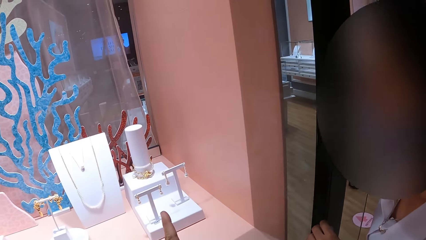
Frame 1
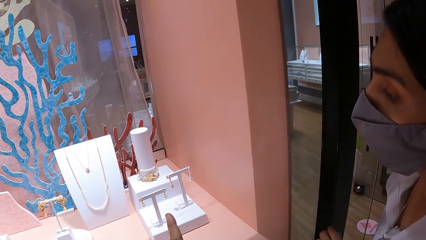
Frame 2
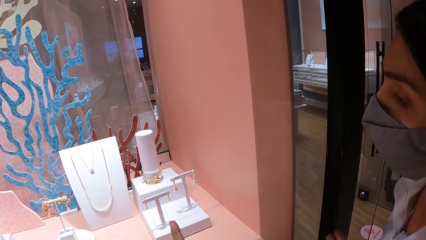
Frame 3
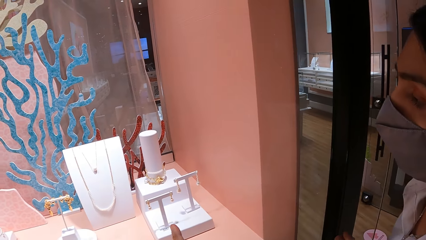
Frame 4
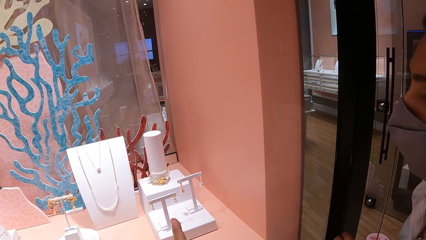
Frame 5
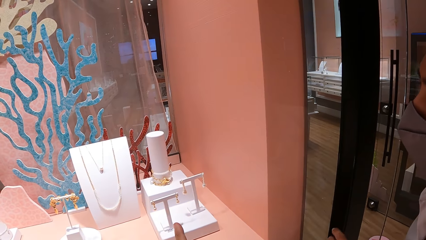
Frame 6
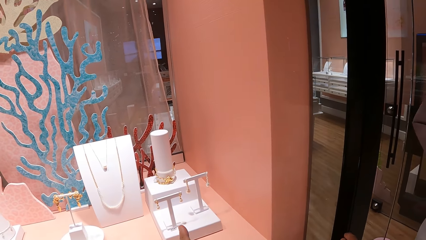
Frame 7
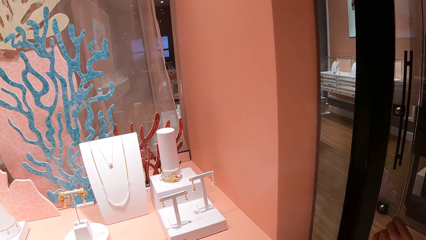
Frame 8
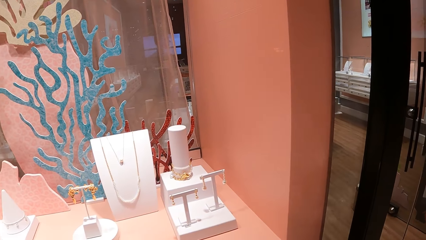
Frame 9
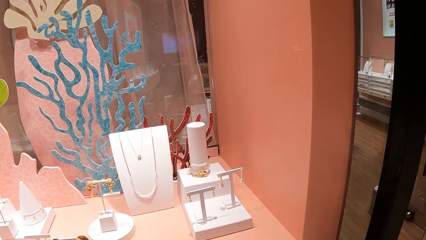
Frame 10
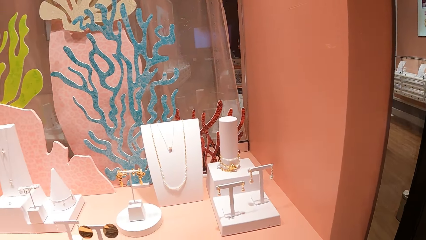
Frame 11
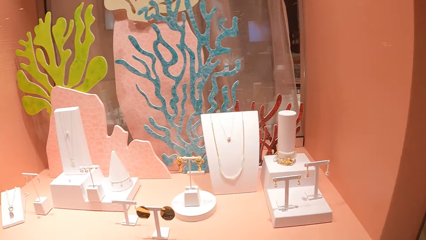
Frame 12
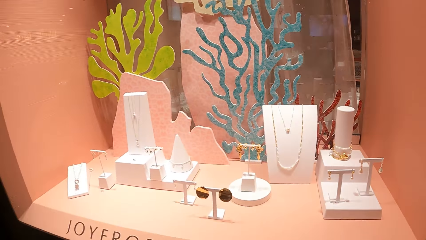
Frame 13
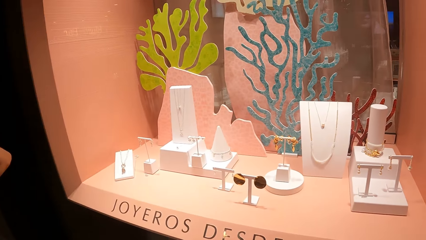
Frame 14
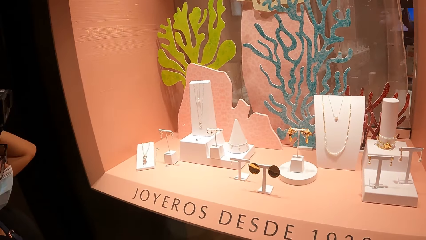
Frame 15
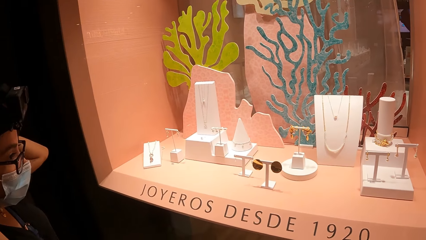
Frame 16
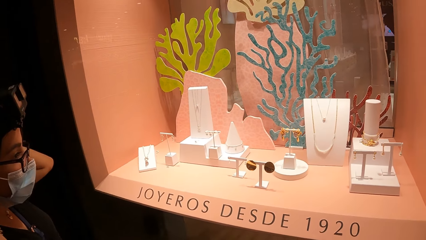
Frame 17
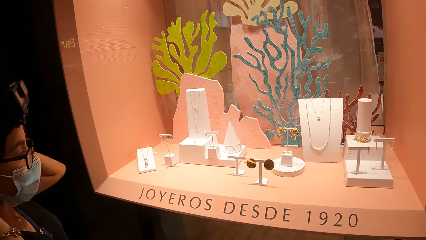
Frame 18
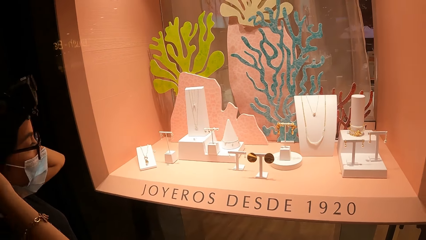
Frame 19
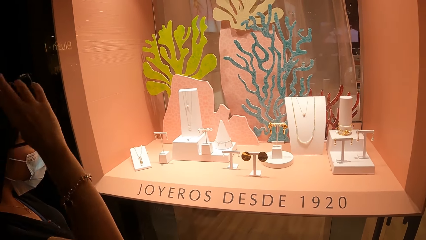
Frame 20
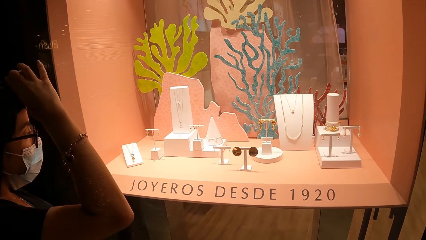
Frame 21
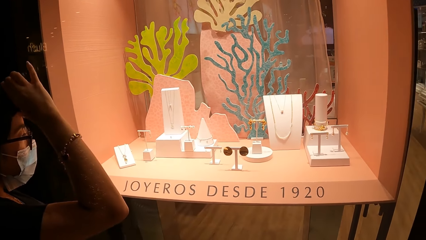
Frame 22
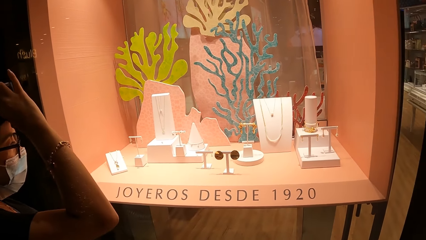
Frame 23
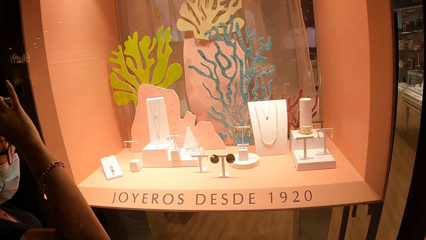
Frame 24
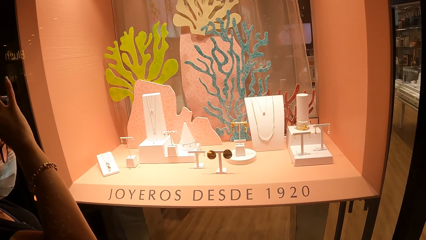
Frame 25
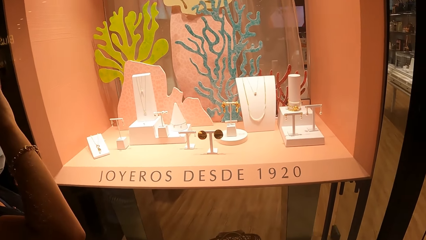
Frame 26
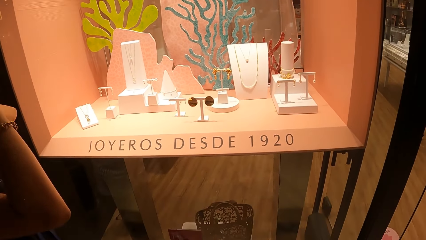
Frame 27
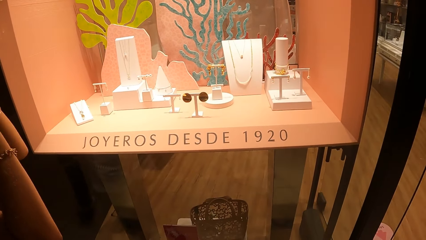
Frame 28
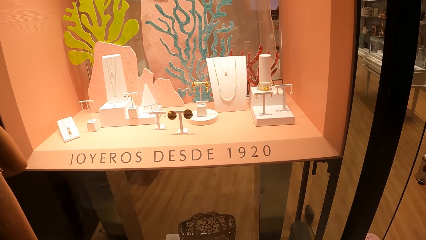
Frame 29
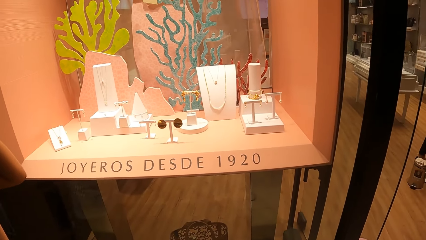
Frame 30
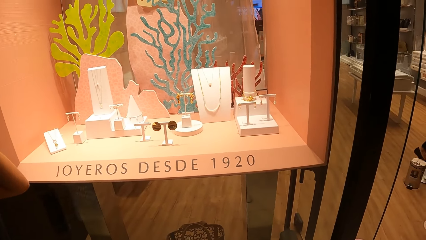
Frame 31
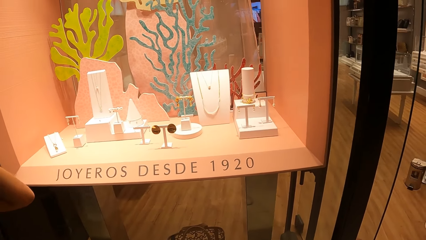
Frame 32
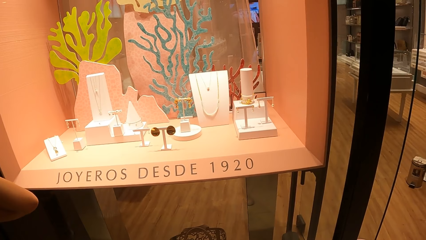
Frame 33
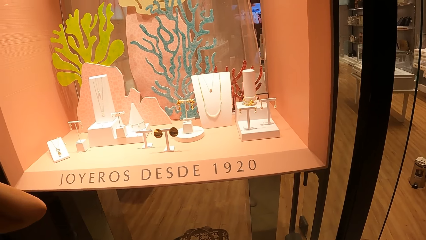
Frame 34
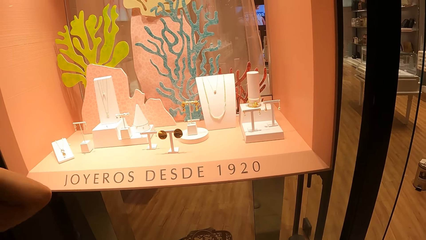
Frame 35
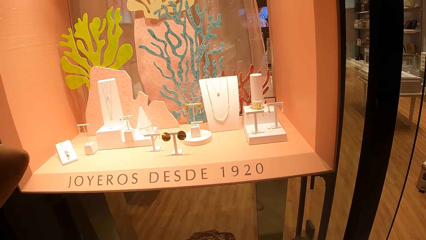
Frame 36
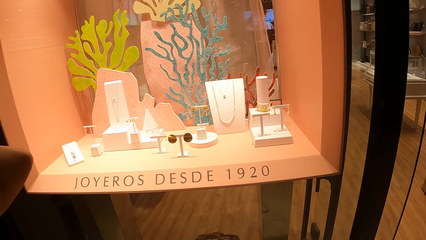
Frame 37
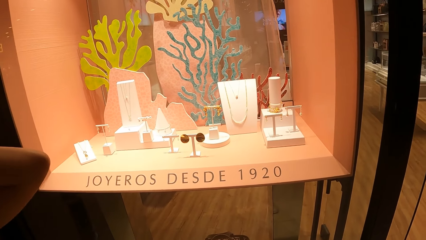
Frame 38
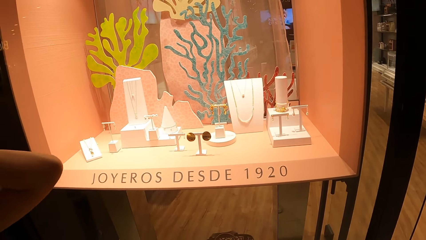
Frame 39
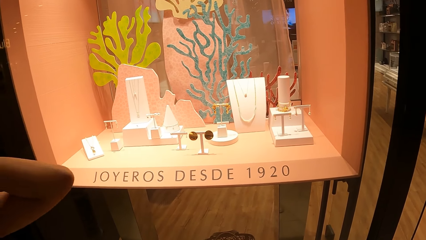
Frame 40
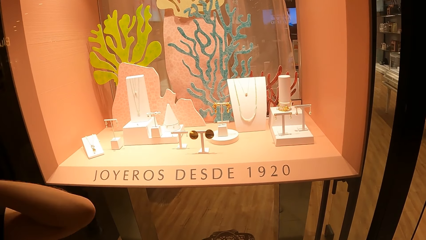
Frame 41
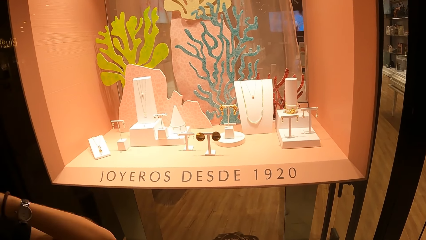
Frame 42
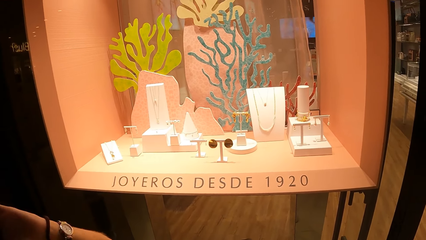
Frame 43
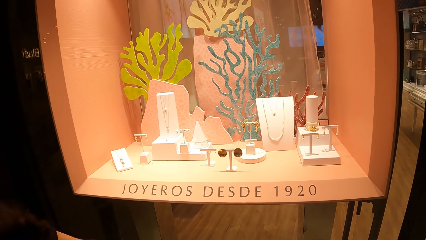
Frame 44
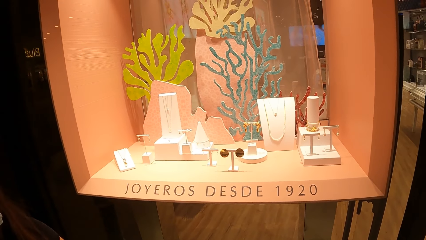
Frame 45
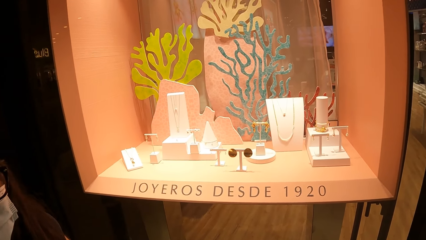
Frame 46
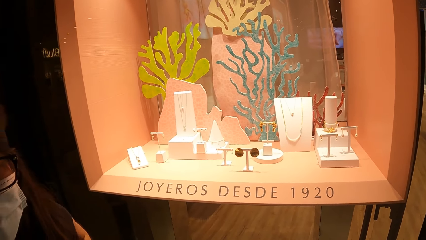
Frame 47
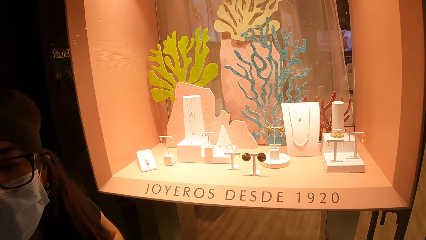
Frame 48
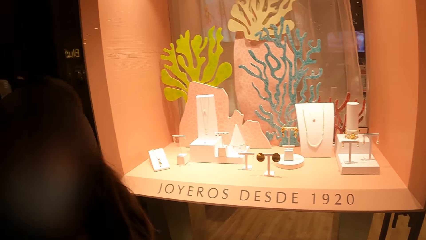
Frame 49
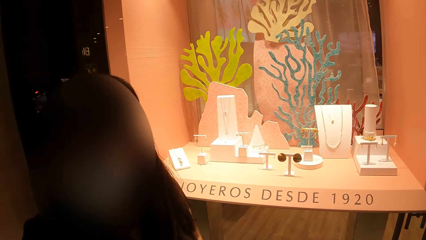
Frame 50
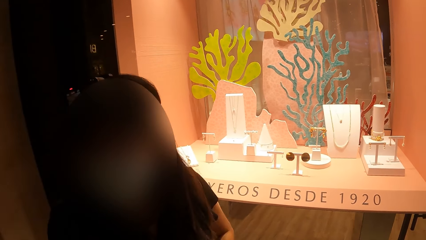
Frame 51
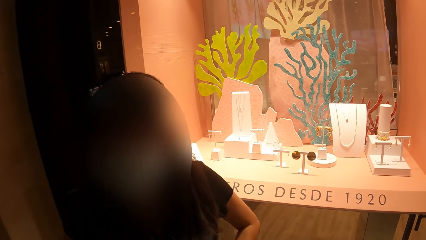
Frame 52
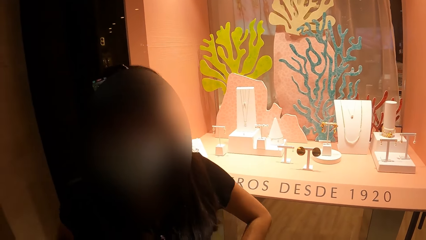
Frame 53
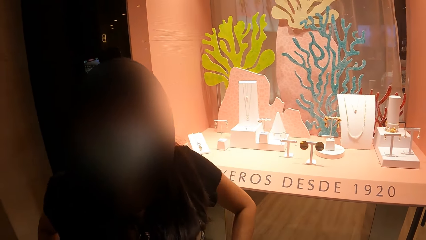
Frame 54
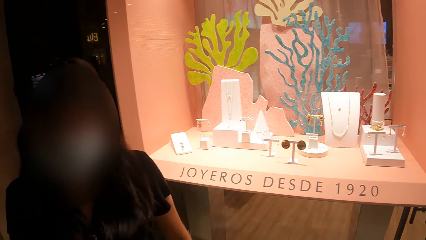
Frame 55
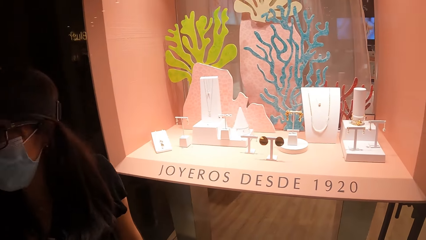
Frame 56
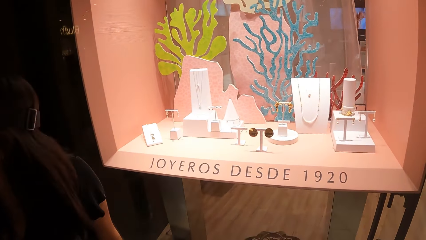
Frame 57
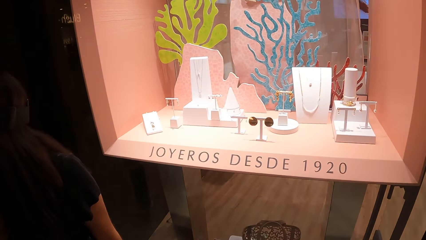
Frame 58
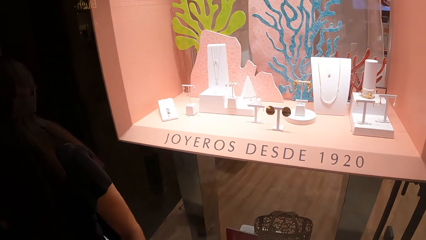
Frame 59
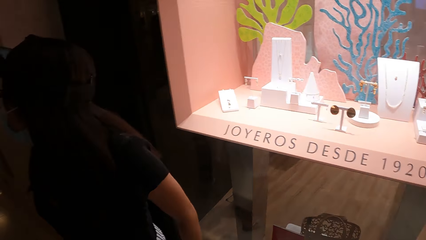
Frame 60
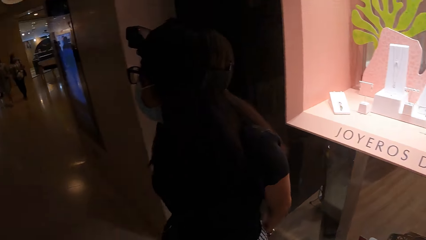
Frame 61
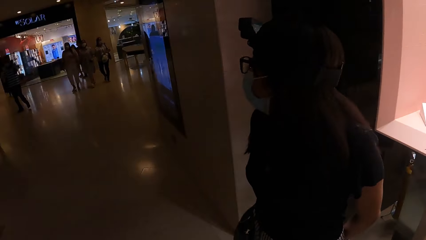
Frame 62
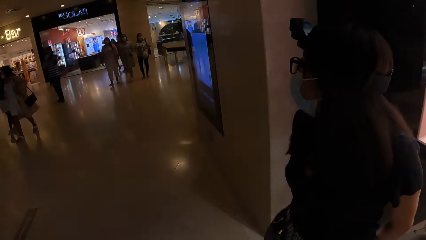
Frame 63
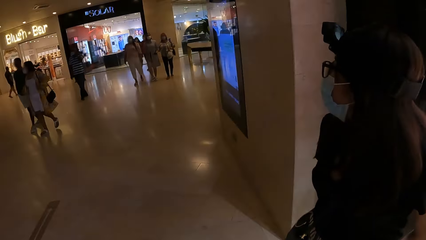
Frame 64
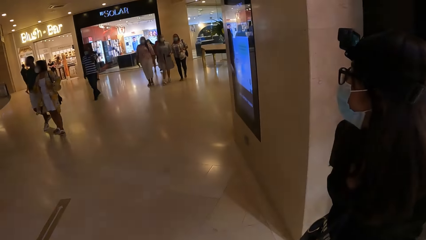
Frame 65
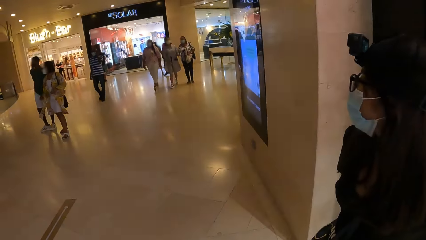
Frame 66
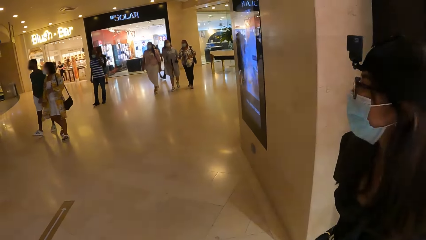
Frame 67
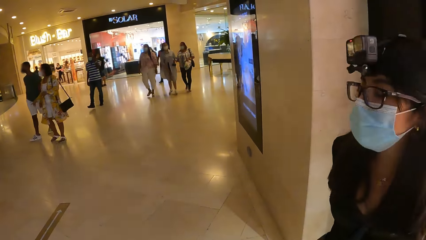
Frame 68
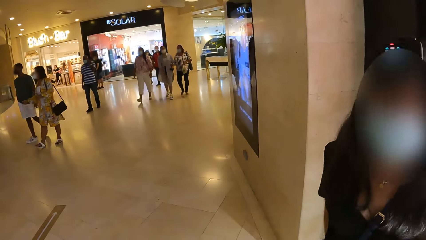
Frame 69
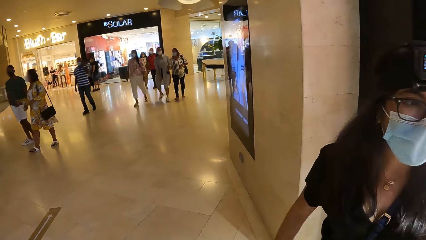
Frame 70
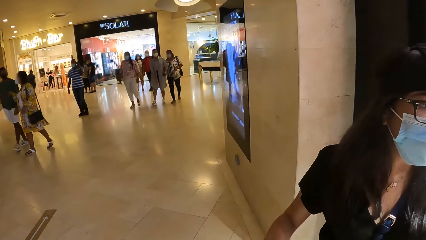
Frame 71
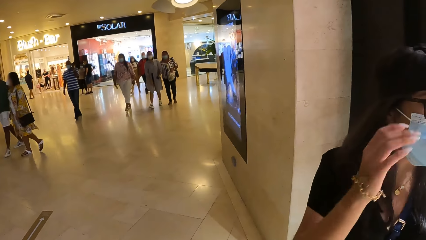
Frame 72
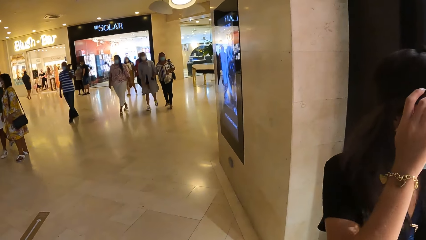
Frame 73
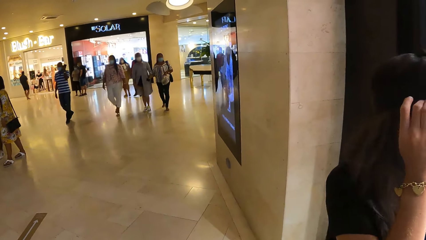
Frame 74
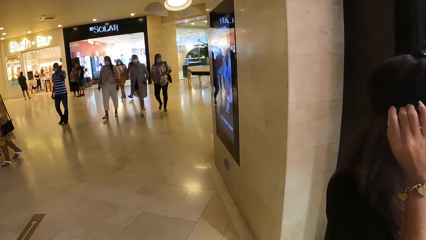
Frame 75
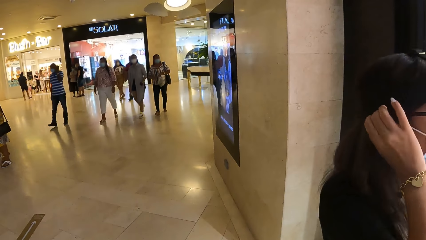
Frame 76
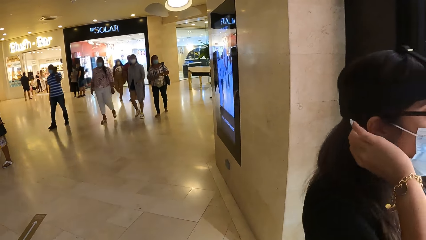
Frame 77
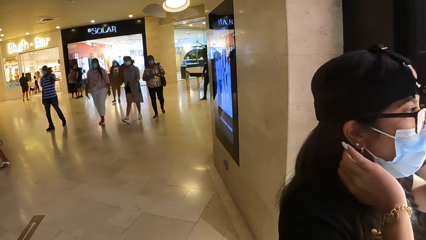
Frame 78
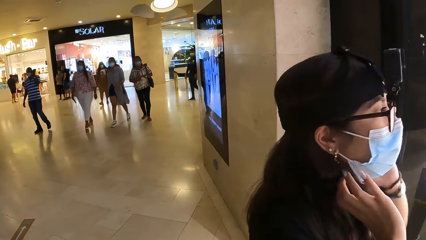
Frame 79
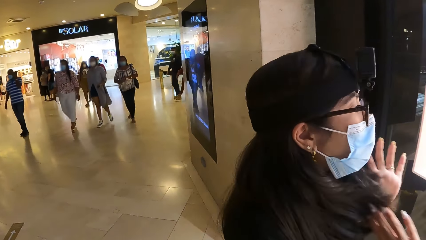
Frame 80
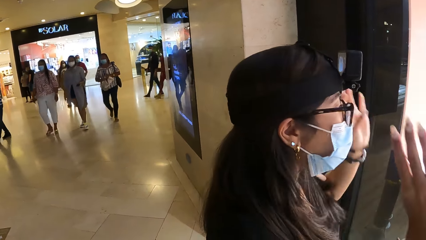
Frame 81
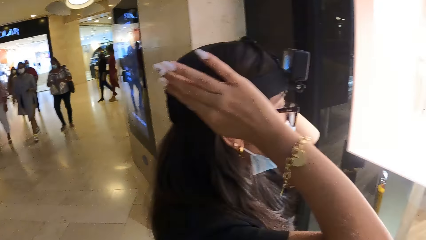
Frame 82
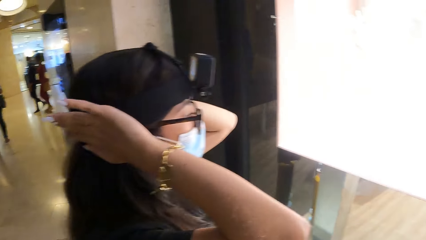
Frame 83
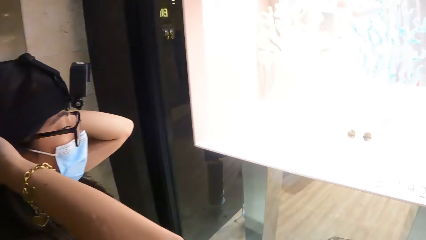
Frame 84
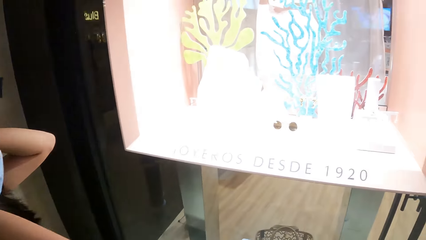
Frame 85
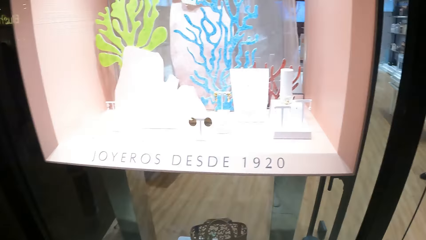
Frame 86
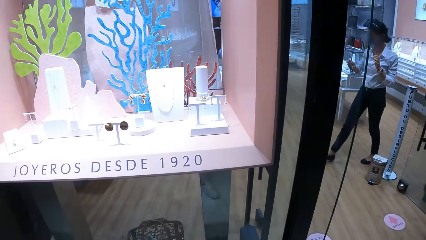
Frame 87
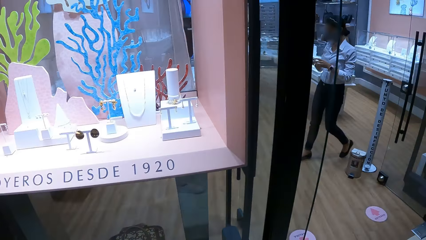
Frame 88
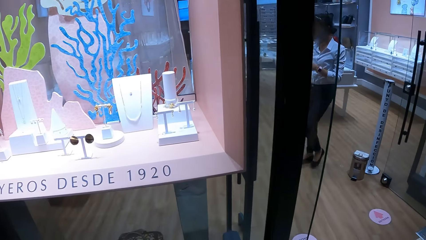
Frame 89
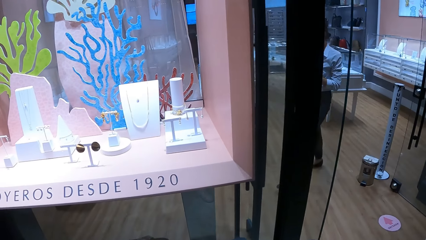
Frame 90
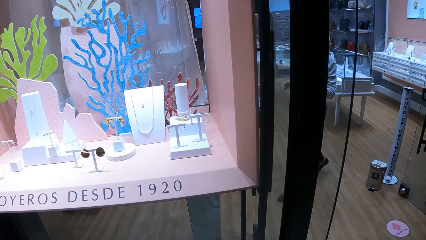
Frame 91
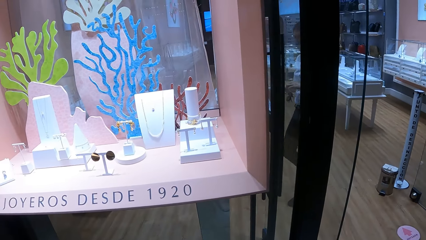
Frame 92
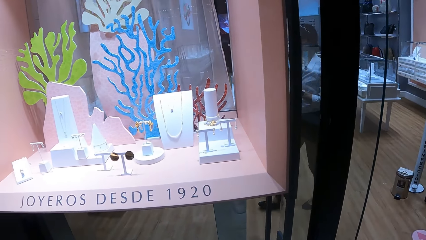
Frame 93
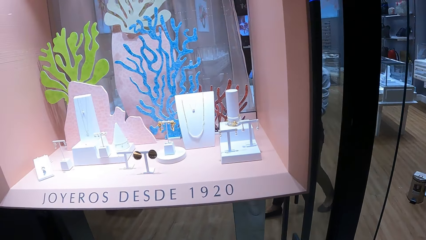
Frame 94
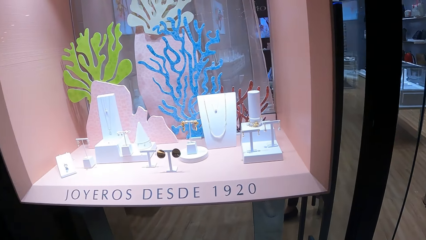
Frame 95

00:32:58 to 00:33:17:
The camera wearer points at the chains. They look closer at the jewelries. A man adjusts the camera on the head. The camera wearer looks around the room.
